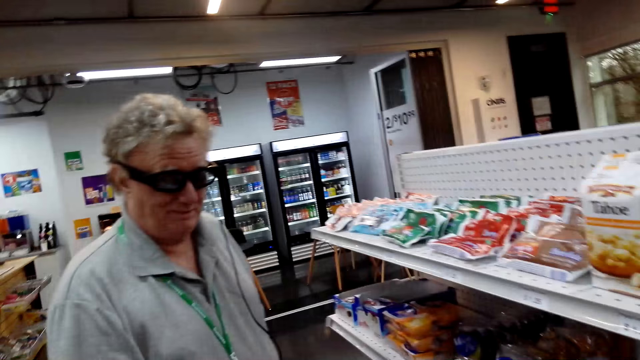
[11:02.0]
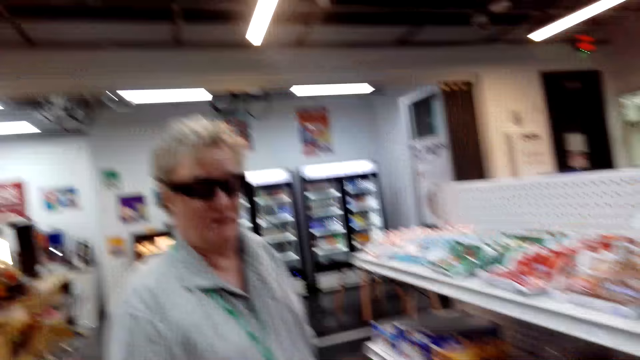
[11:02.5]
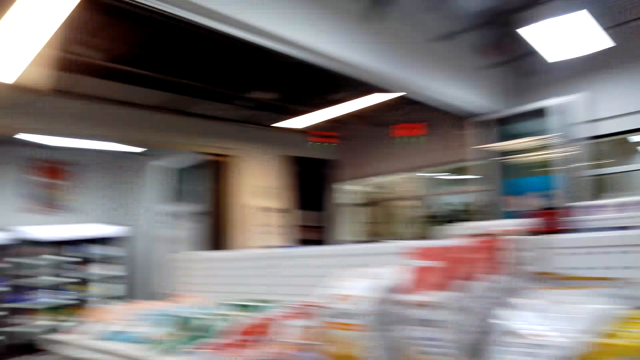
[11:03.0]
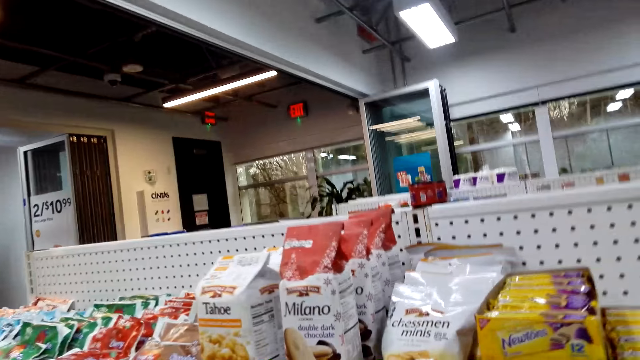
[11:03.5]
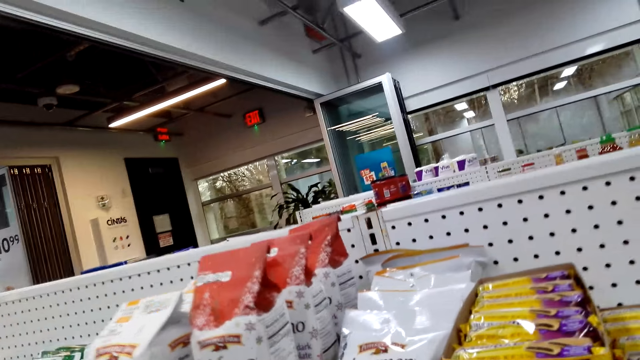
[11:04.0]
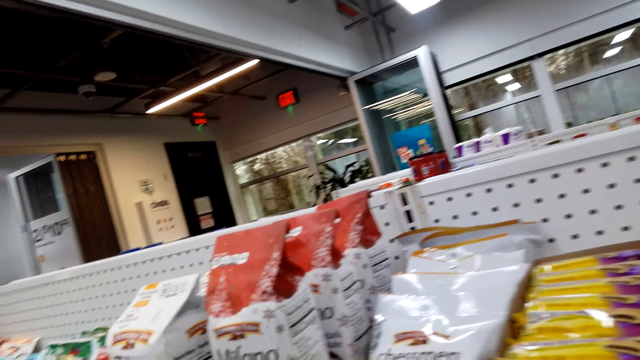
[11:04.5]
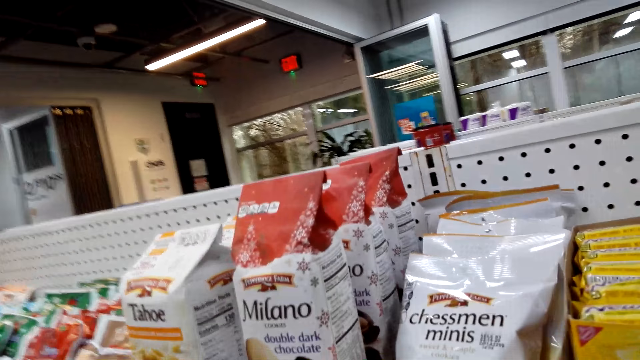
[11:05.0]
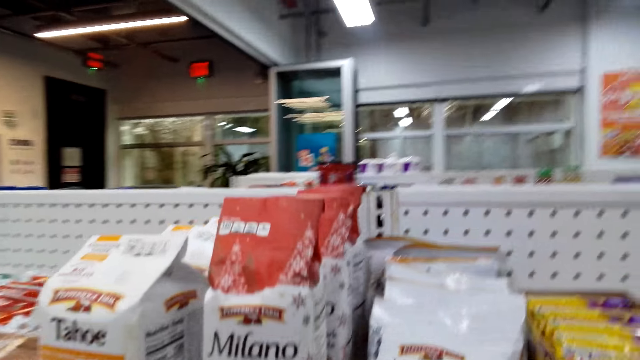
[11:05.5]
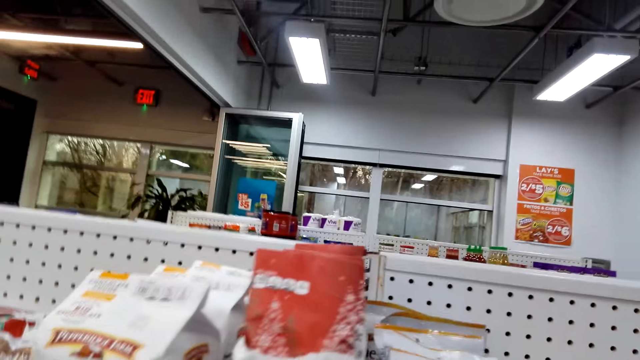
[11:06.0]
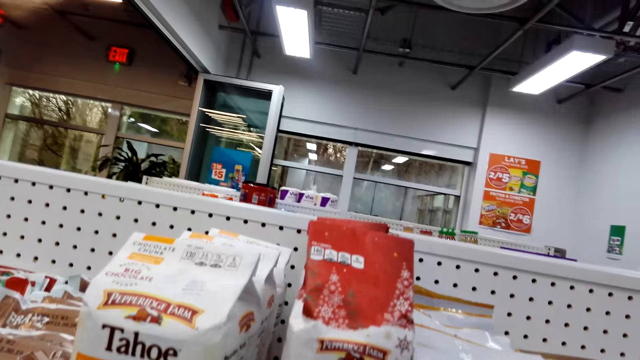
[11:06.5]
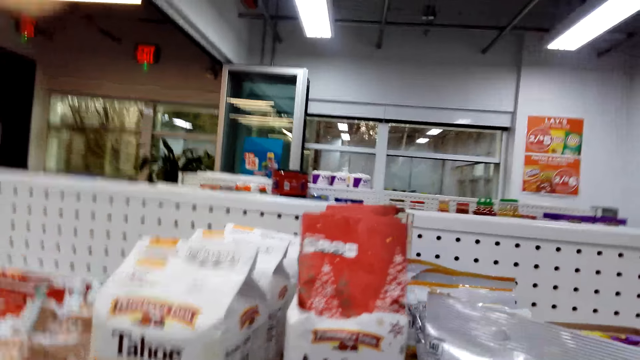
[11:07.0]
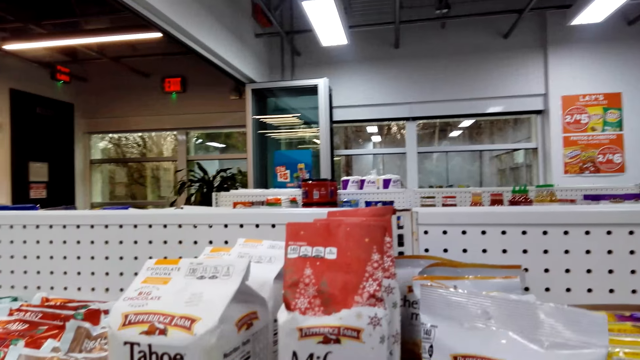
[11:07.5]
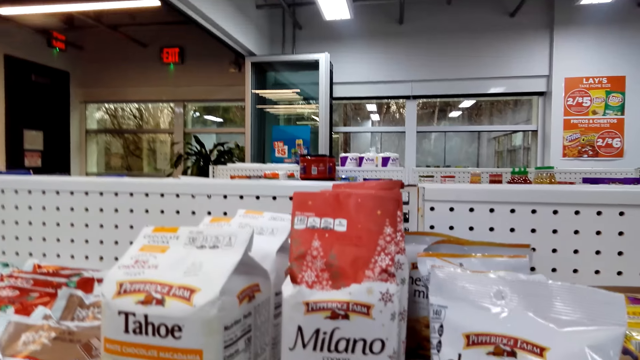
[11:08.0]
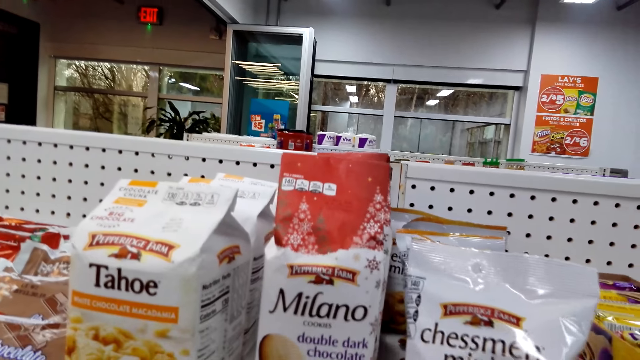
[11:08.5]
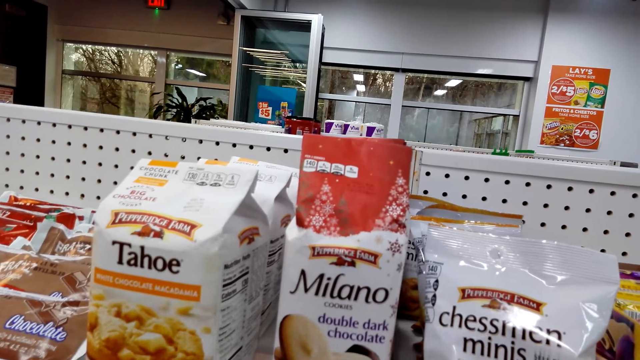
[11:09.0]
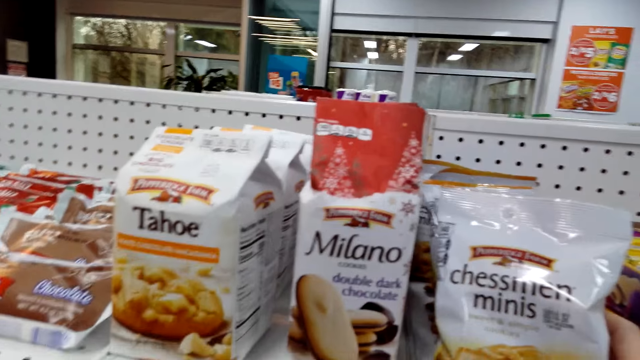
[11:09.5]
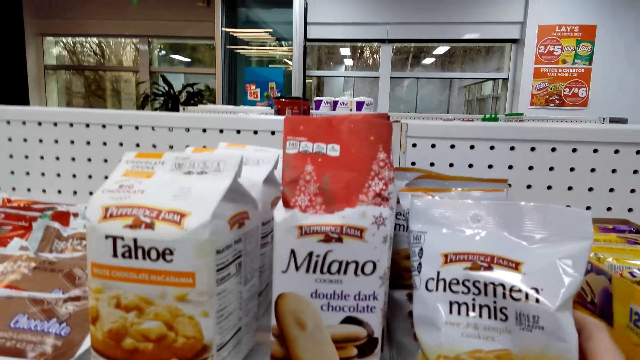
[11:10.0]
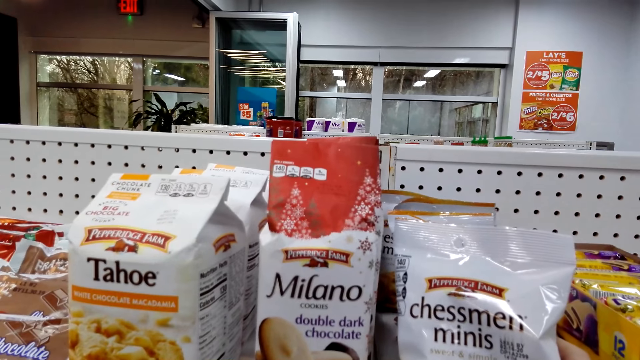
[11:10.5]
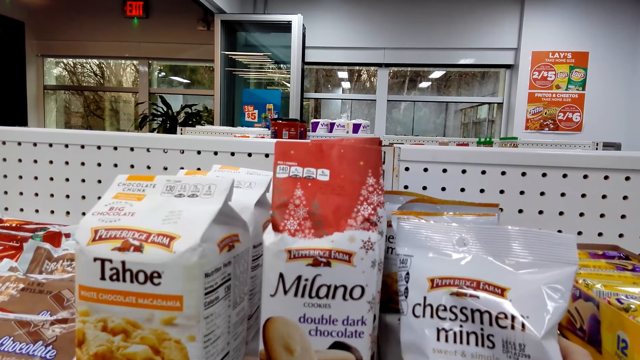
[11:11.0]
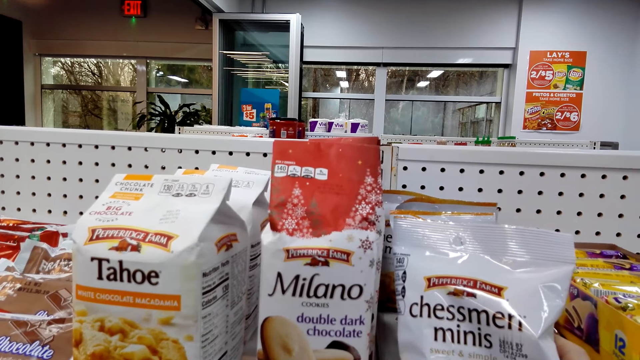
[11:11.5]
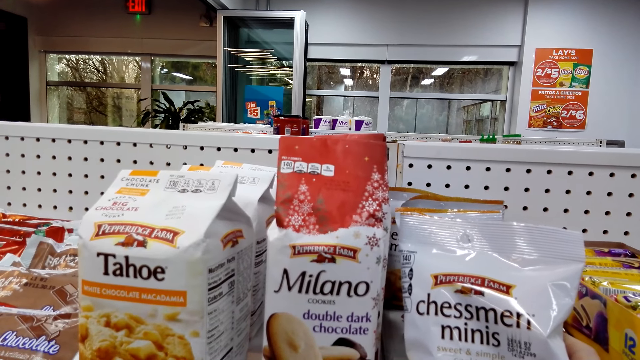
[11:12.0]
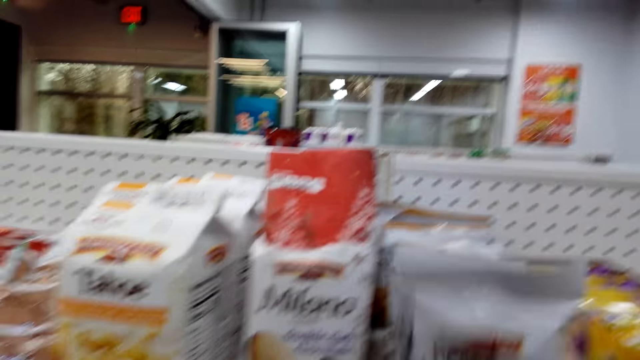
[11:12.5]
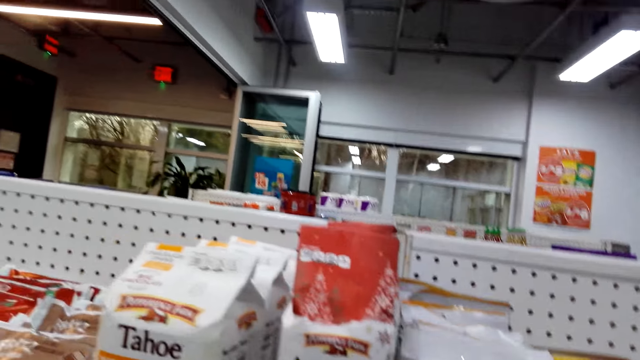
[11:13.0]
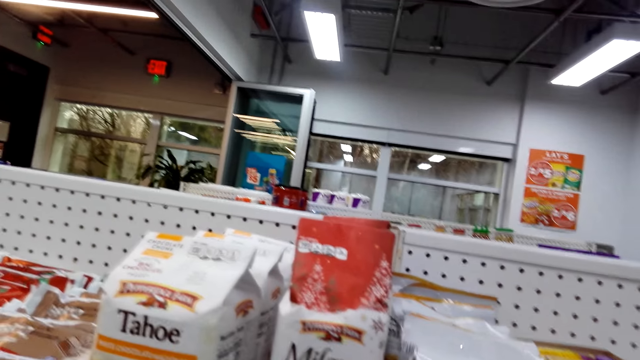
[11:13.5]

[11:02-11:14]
The camera wearer looks at the snacks. They hold Chessmen minis.

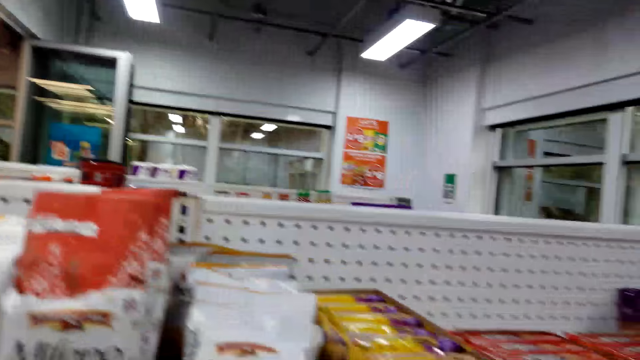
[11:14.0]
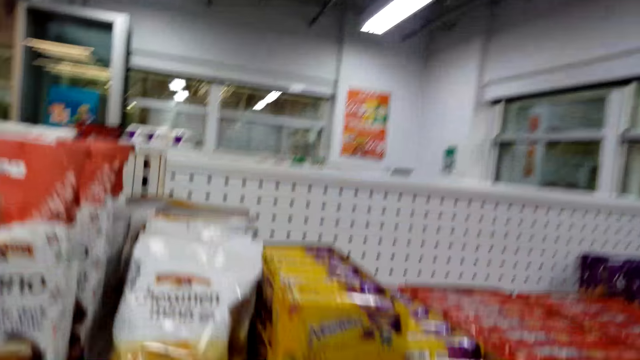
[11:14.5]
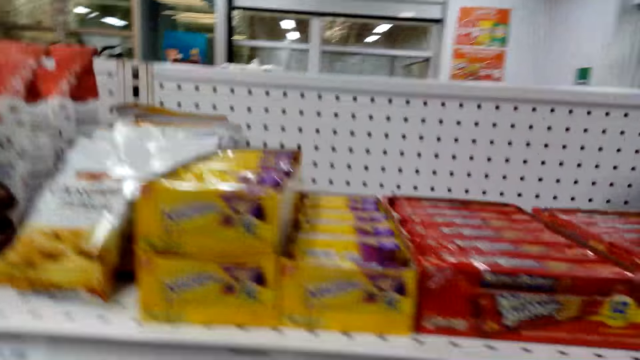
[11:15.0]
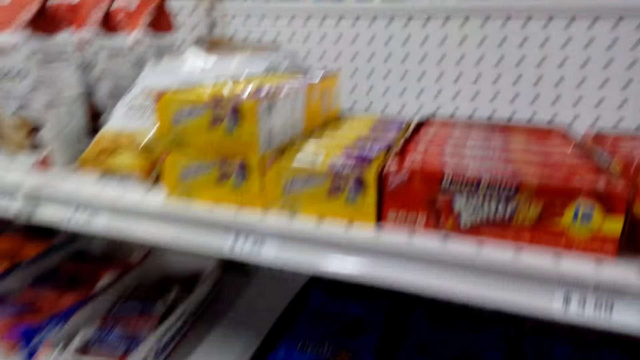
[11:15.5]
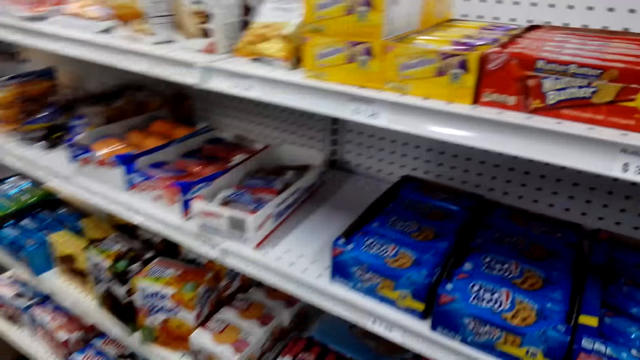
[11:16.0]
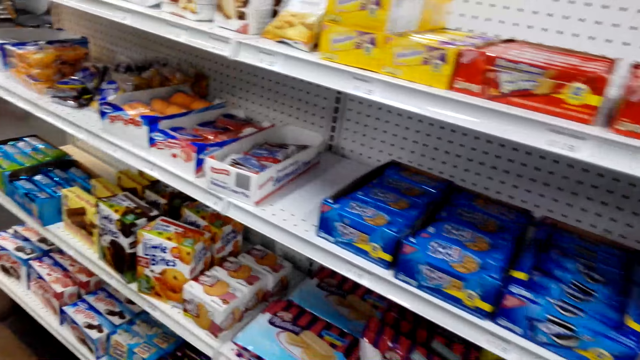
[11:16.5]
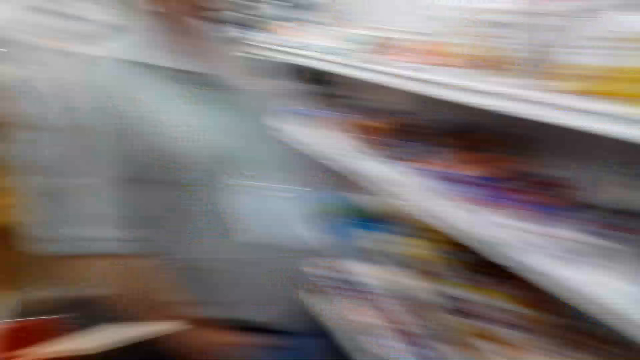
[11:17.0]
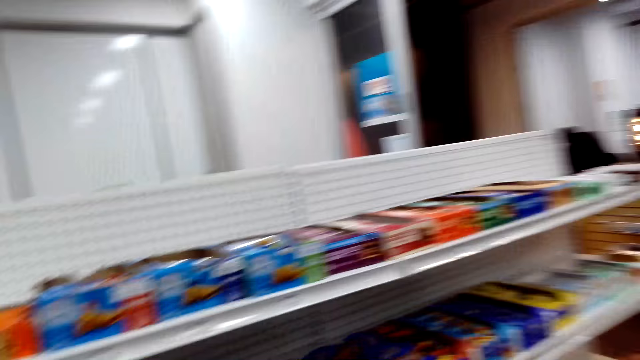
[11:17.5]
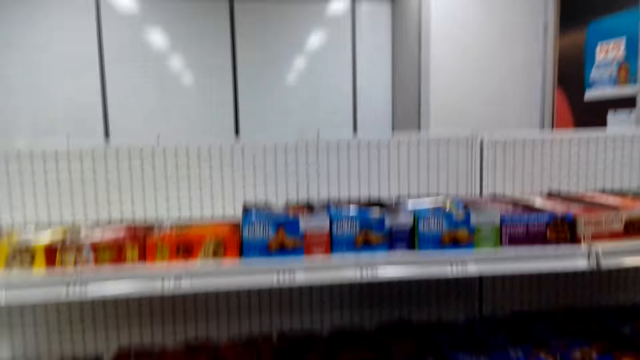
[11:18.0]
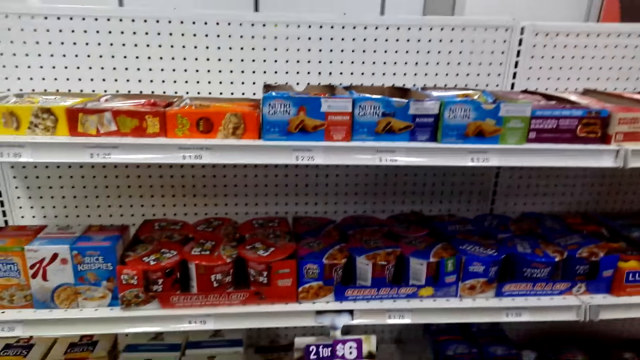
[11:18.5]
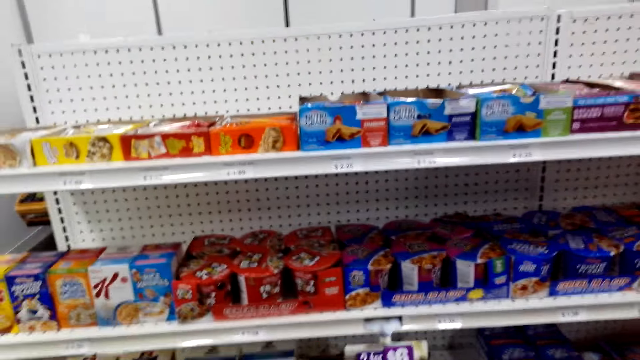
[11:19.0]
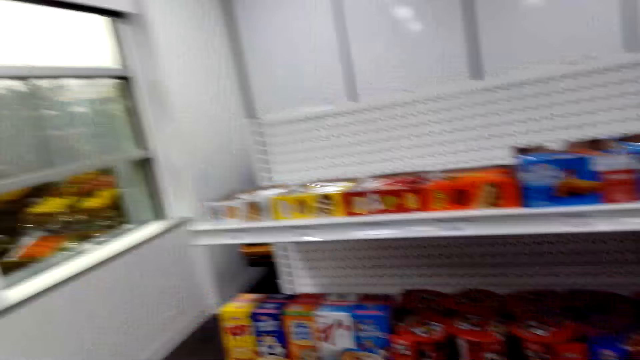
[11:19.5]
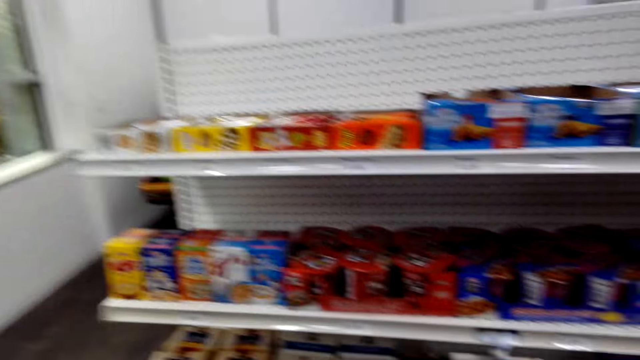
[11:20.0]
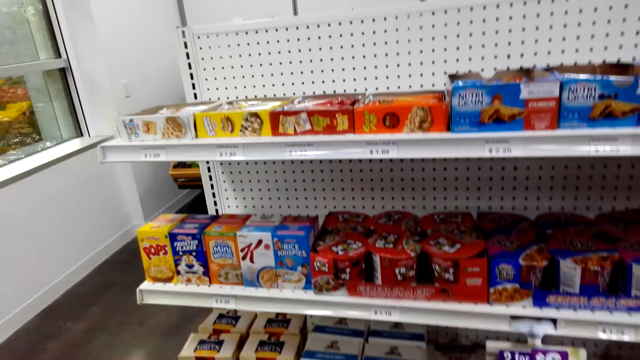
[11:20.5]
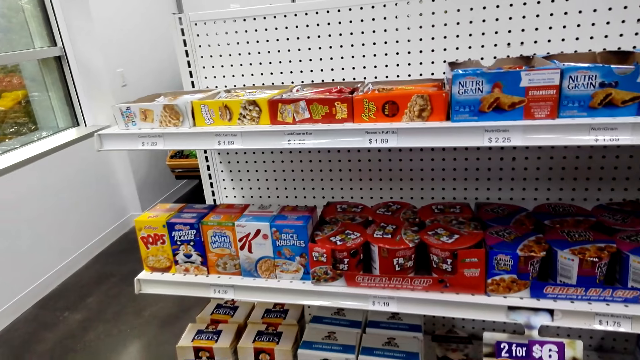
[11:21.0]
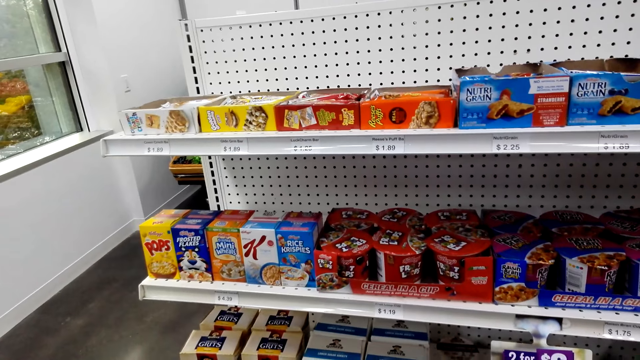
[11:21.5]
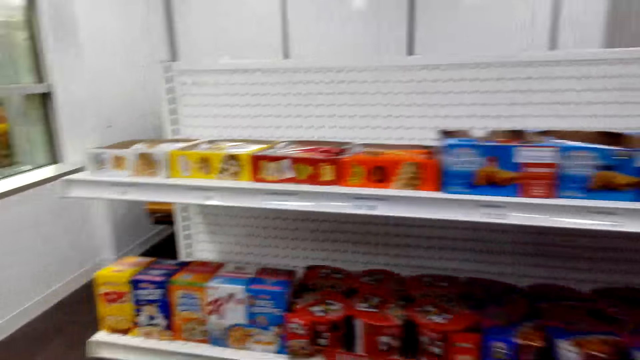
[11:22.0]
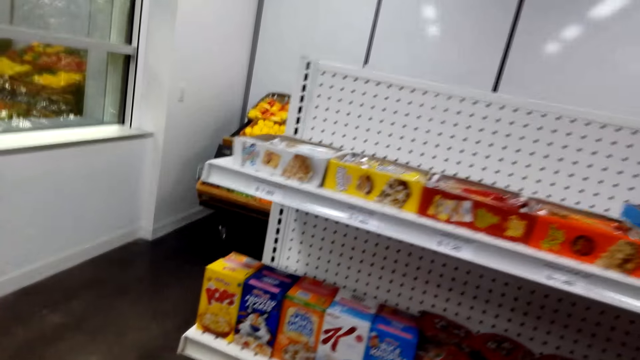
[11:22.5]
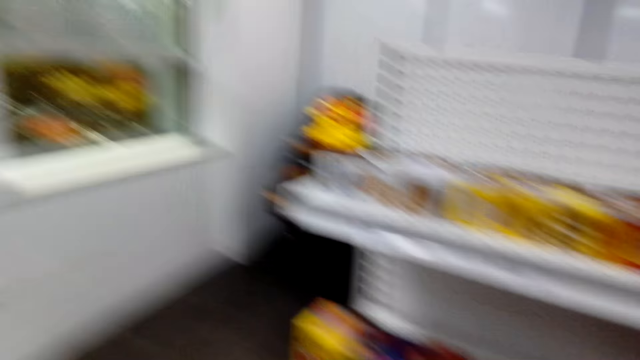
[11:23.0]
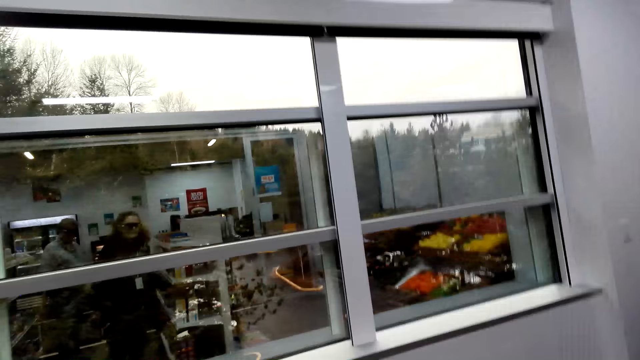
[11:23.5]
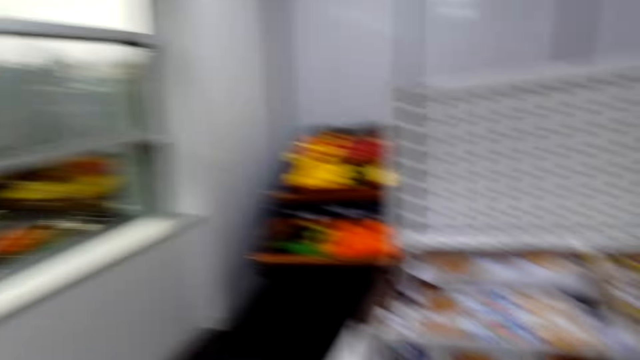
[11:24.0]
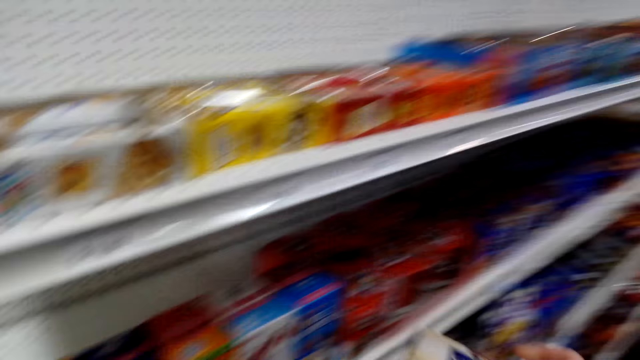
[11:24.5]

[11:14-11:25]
The camera wearer converses with a man.
